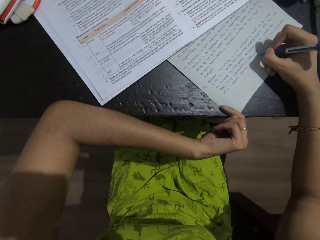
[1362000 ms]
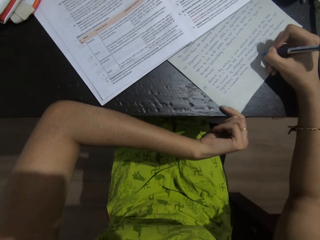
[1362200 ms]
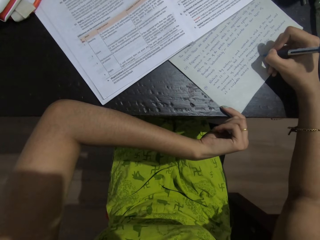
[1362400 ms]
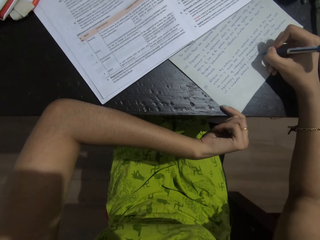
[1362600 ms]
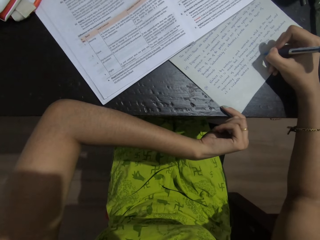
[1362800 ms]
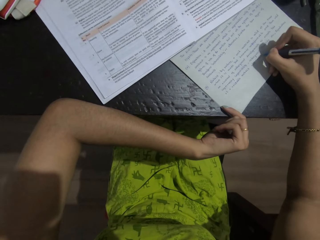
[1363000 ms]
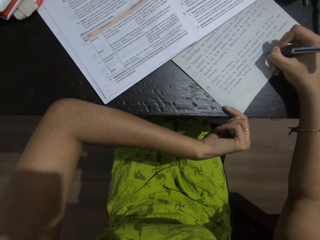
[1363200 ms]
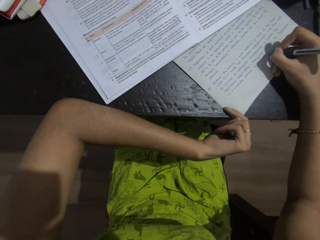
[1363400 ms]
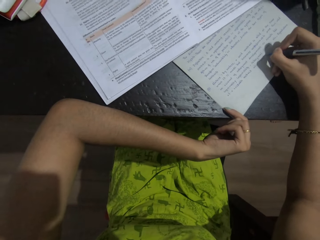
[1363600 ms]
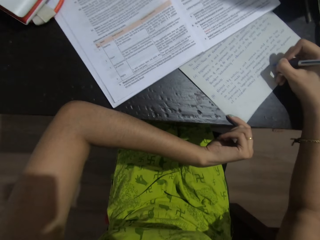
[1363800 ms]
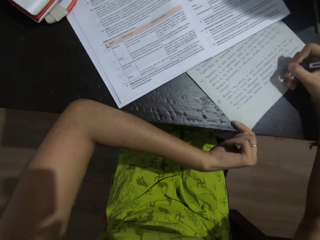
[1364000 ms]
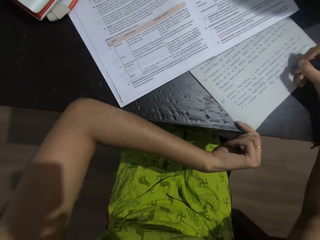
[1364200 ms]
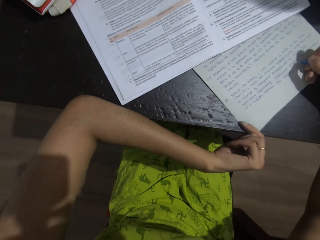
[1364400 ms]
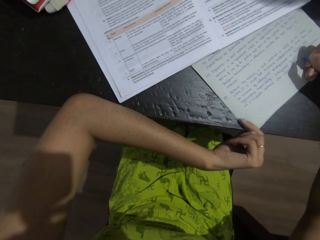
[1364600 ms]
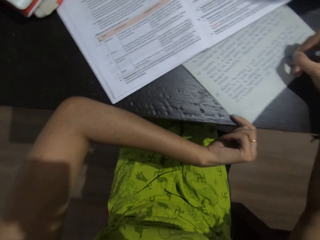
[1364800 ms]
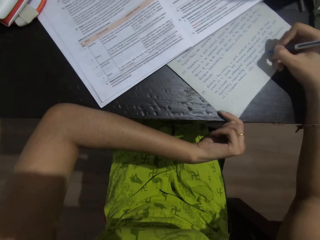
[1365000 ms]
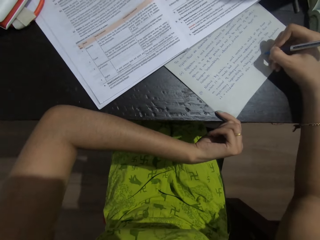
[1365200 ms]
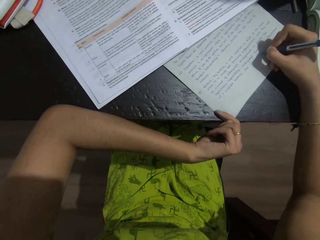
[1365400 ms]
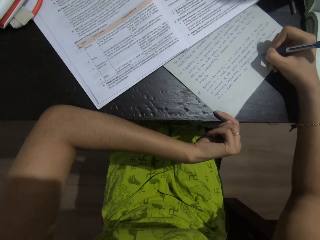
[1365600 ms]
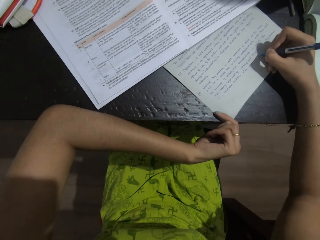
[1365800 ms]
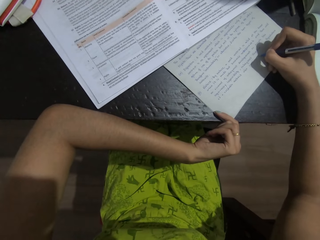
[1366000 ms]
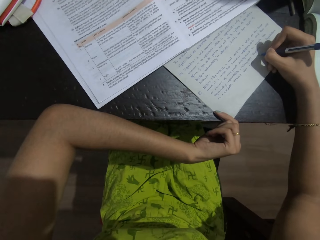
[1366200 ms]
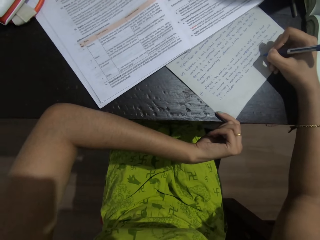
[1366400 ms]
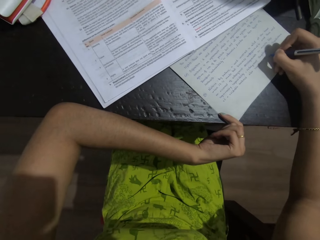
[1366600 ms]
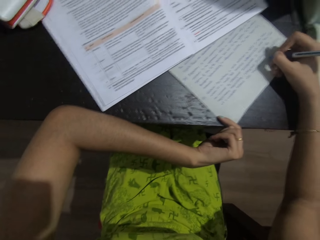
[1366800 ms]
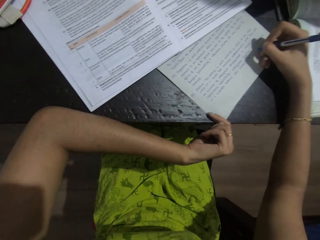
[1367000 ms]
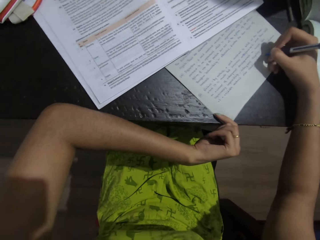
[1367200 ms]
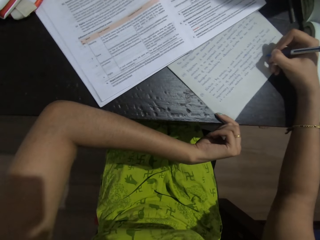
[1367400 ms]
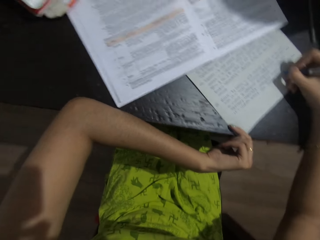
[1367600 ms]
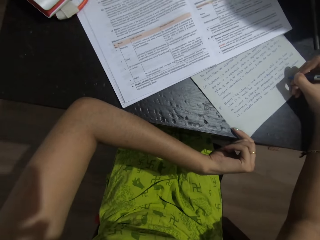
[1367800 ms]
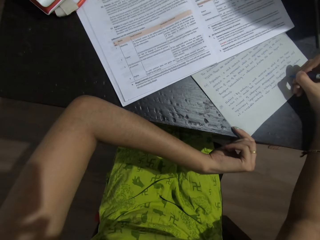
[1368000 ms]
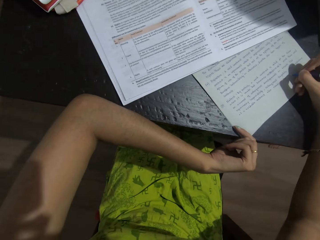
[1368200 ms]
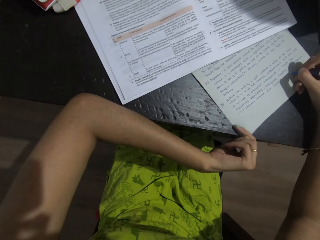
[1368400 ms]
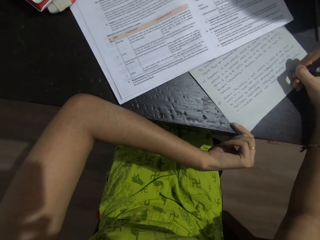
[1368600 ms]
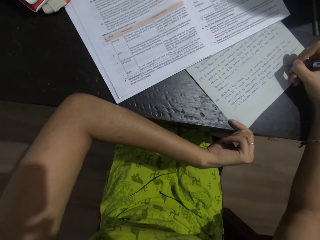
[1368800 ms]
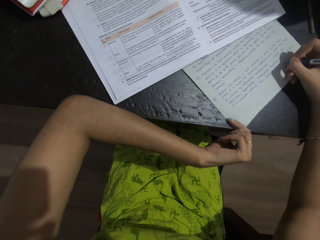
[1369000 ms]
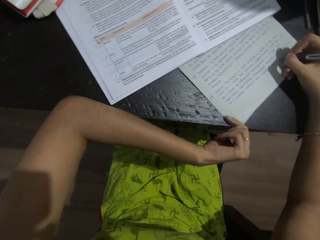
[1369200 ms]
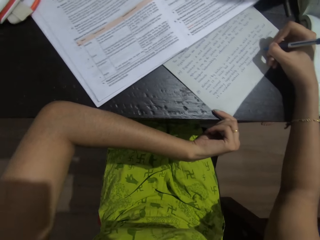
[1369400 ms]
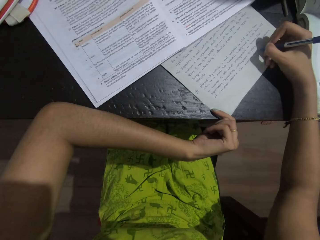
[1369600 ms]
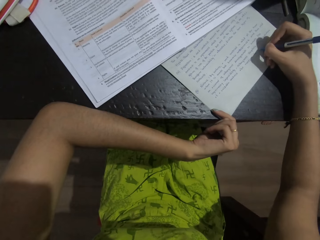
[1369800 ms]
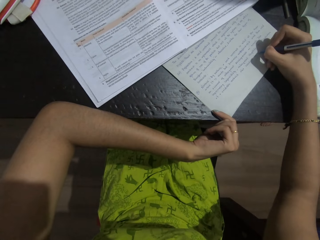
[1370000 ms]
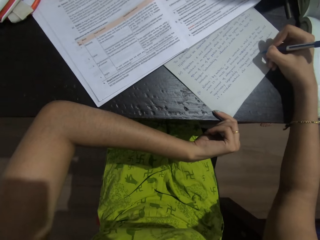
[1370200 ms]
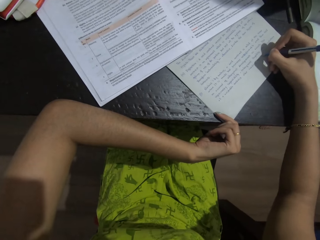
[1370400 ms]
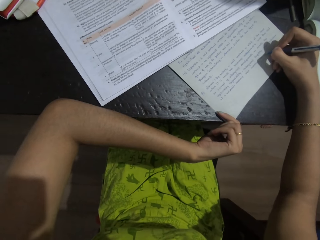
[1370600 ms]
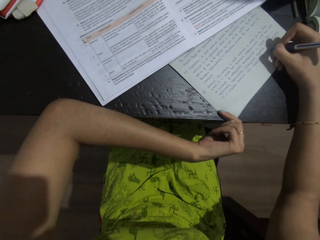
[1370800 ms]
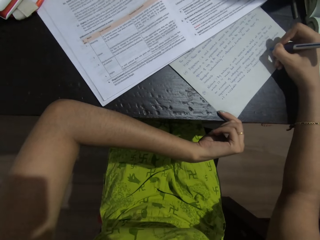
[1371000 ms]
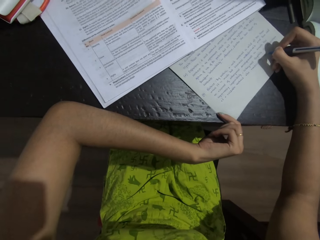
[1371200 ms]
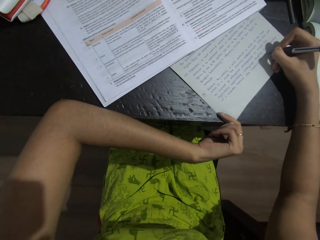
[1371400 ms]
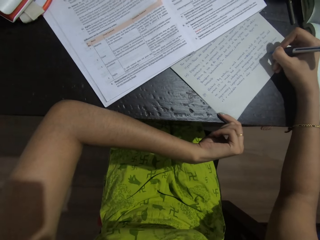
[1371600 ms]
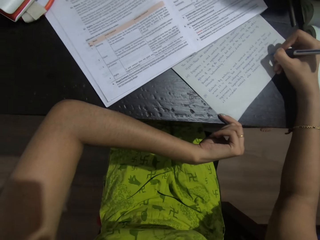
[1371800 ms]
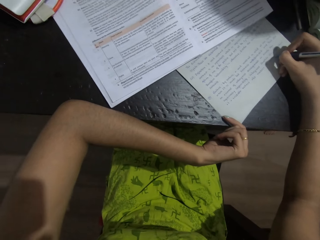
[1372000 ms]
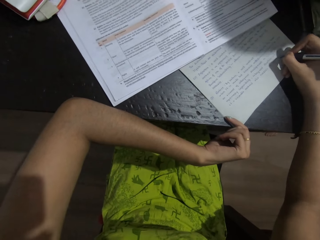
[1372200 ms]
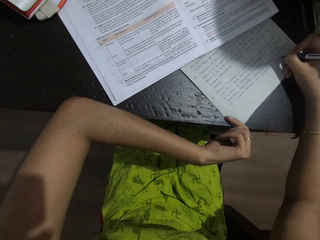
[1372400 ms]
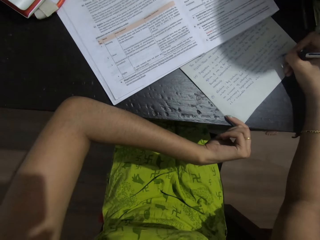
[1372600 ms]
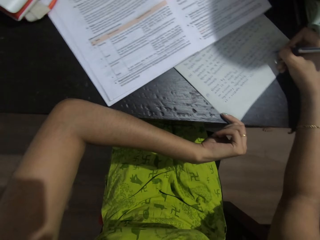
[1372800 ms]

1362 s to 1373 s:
A person talks to the camera wearer.

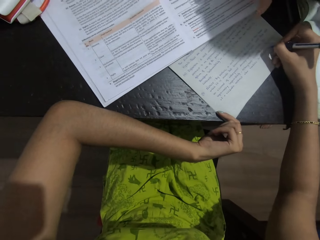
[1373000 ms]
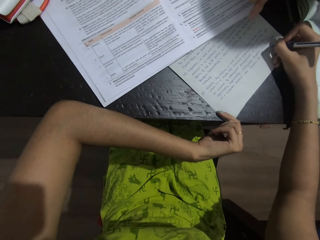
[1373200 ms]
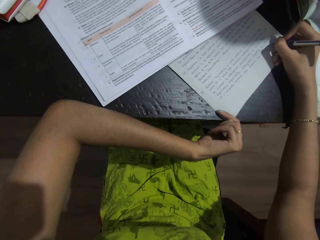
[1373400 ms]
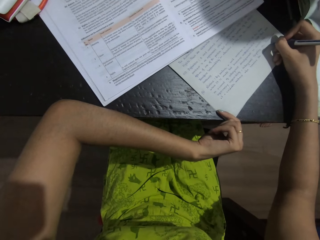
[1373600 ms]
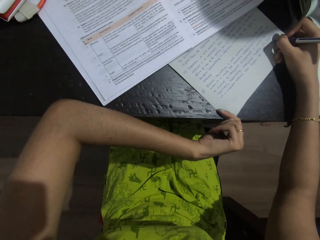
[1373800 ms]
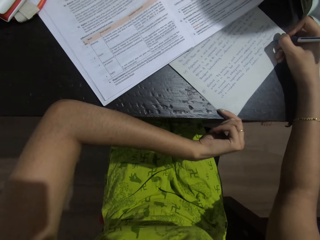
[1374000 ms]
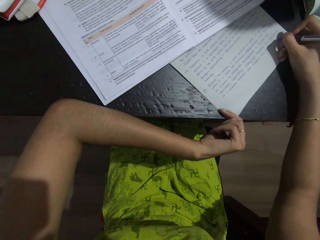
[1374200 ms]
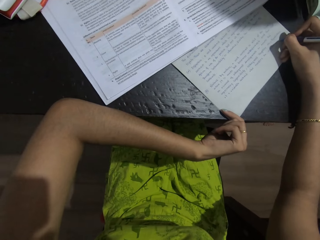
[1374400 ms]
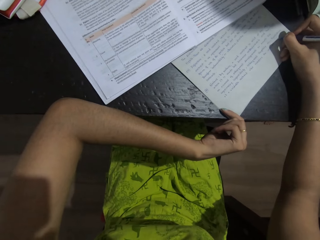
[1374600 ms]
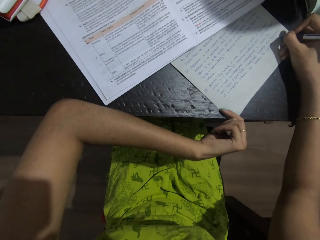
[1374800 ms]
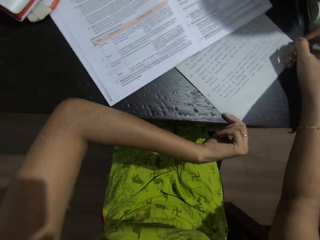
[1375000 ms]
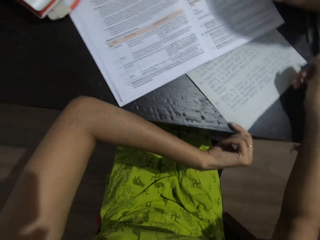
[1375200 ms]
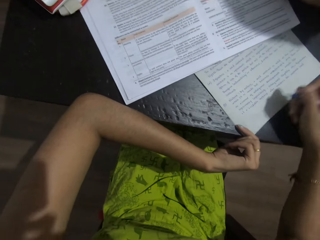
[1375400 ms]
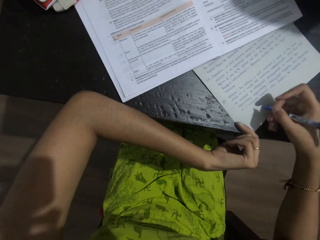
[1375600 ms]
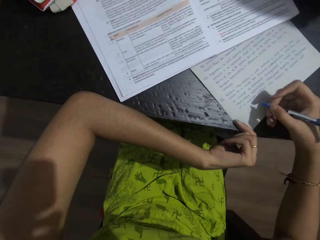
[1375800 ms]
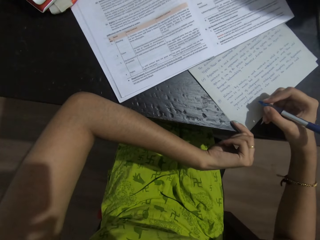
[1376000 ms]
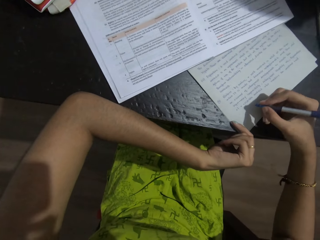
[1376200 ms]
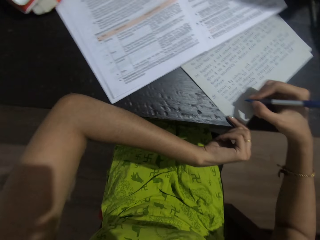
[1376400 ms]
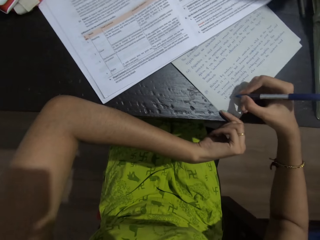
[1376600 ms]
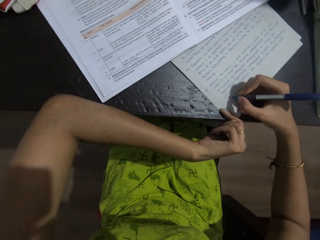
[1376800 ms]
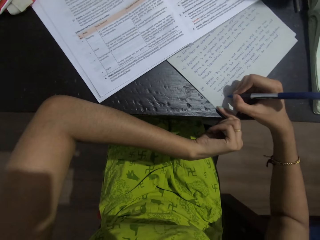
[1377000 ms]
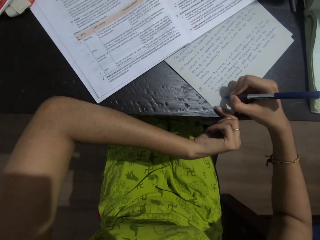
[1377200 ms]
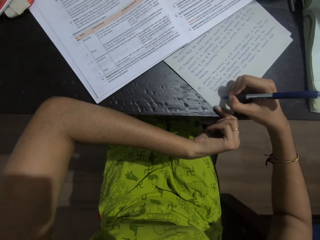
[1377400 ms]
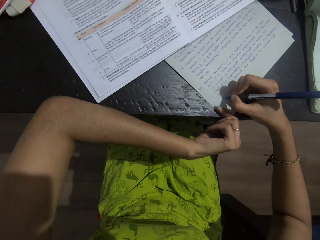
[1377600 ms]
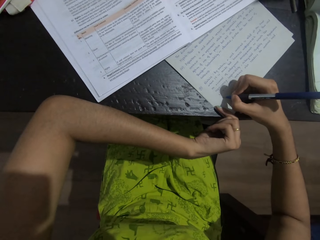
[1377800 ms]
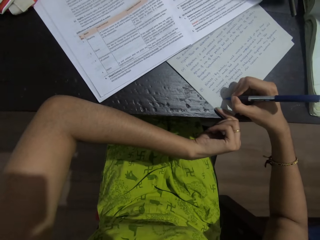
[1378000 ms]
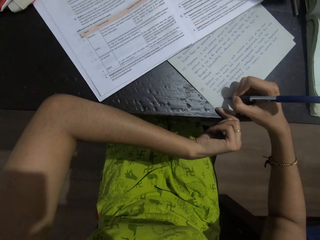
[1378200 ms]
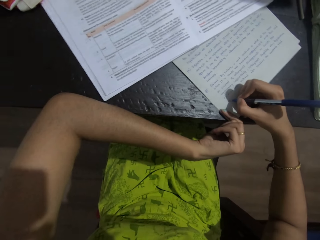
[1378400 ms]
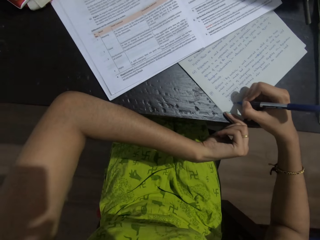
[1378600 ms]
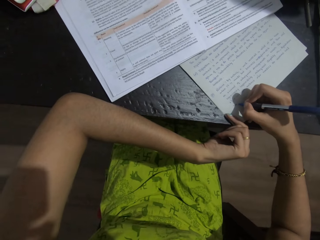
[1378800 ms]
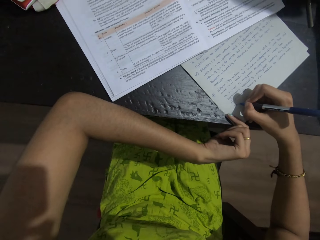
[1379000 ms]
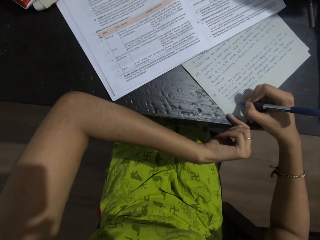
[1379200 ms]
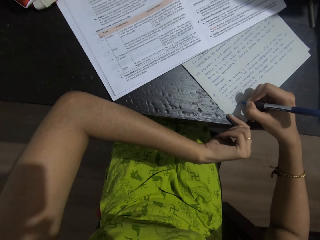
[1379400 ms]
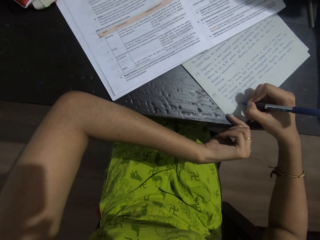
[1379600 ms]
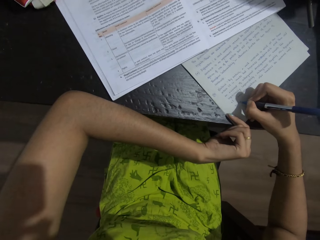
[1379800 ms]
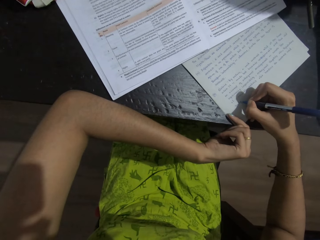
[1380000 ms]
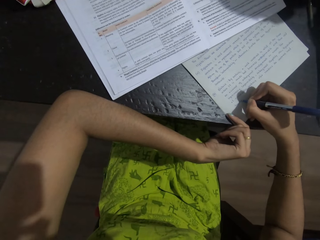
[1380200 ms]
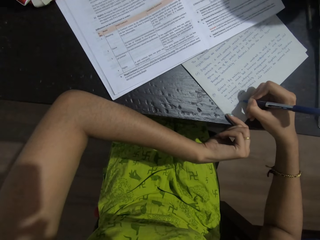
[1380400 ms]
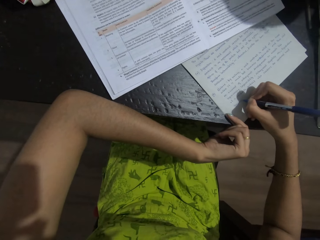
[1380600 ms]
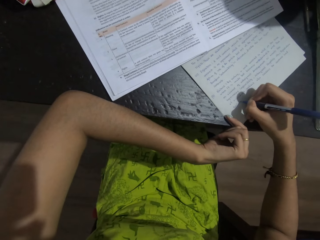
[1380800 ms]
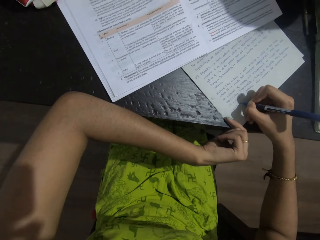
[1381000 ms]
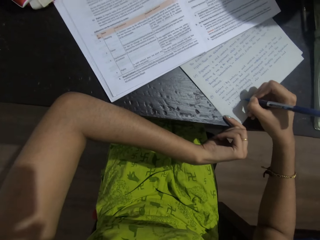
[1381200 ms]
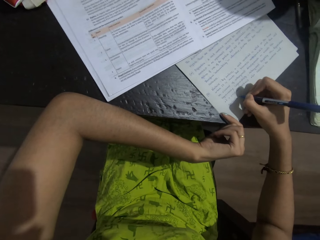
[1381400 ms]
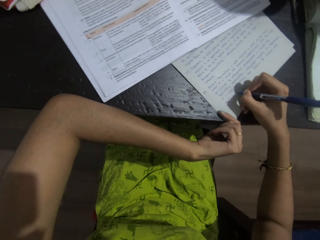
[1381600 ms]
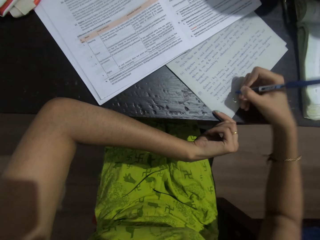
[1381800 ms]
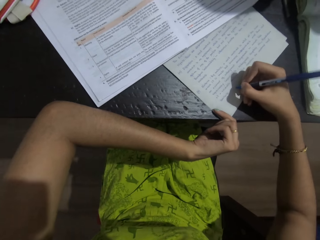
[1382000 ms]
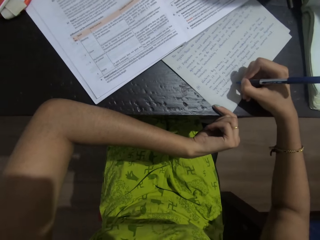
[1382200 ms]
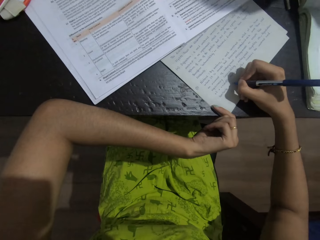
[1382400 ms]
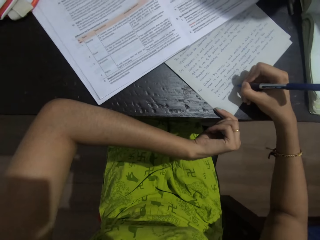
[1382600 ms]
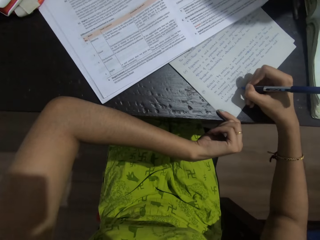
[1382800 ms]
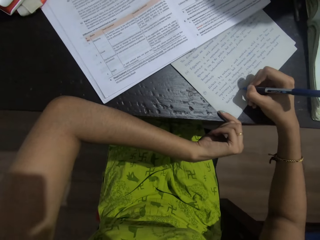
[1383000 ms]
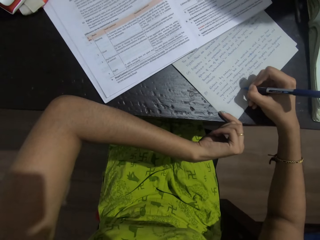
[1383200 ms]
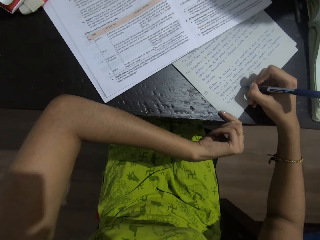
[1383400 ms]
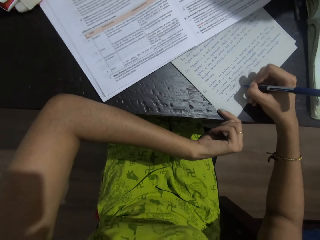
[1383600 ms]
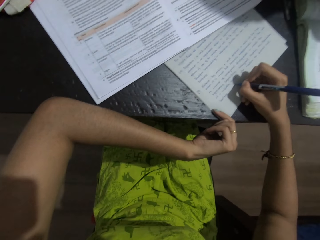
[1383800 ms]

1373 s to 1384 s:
The camera wearer talks to a person. They talk to another person.
